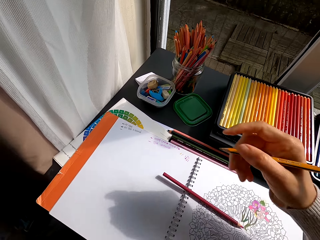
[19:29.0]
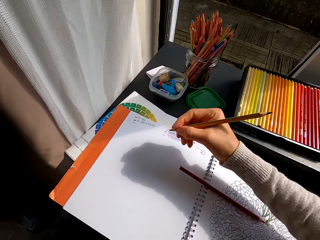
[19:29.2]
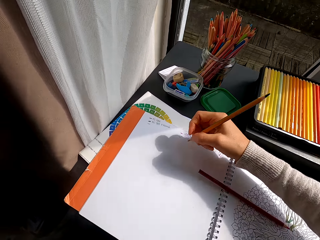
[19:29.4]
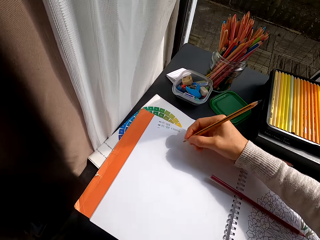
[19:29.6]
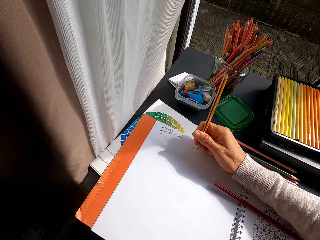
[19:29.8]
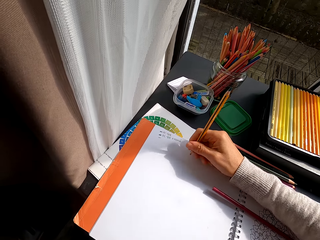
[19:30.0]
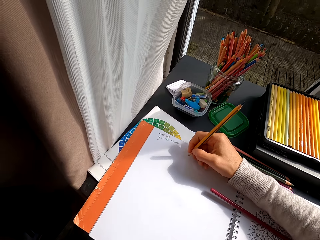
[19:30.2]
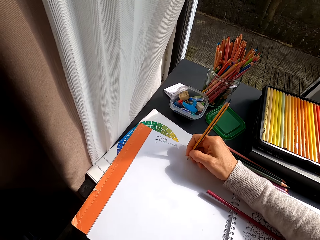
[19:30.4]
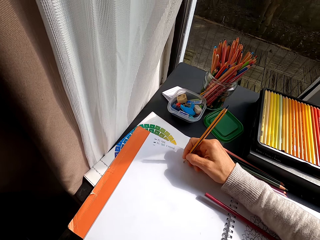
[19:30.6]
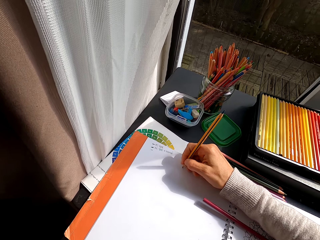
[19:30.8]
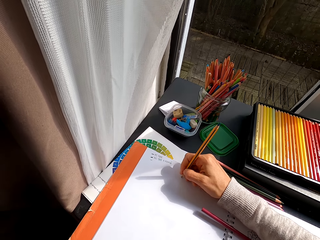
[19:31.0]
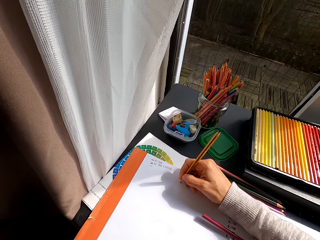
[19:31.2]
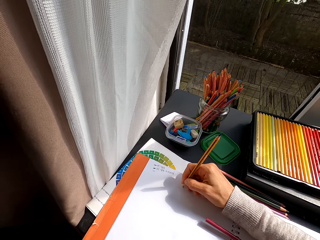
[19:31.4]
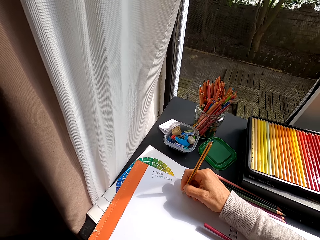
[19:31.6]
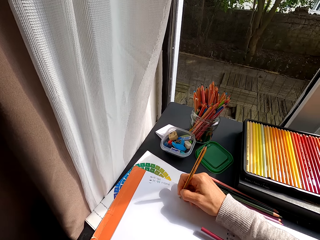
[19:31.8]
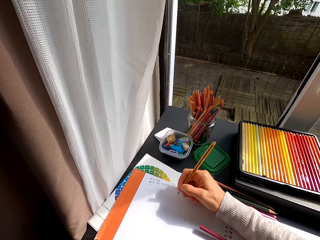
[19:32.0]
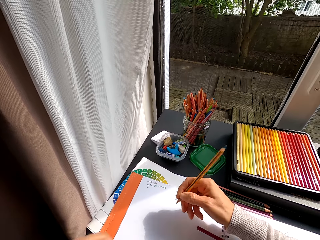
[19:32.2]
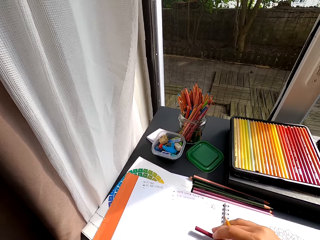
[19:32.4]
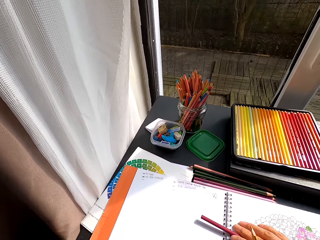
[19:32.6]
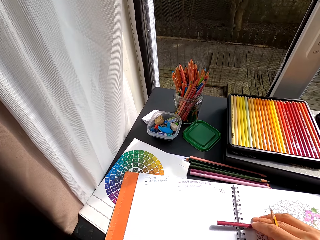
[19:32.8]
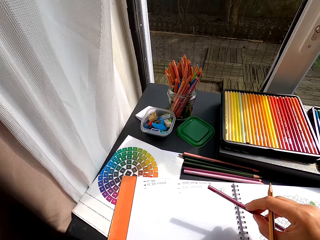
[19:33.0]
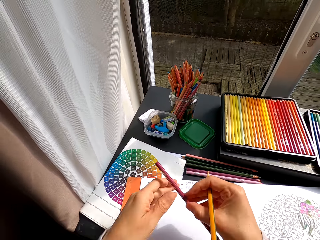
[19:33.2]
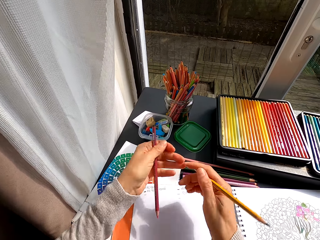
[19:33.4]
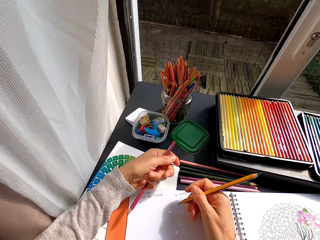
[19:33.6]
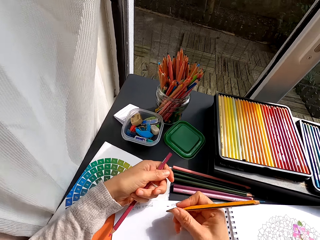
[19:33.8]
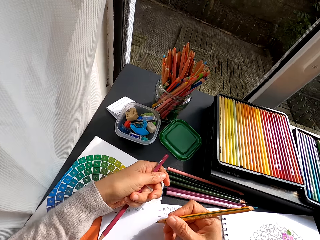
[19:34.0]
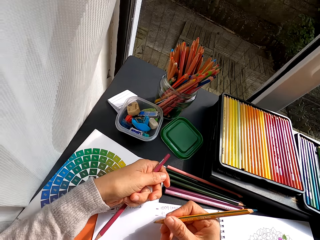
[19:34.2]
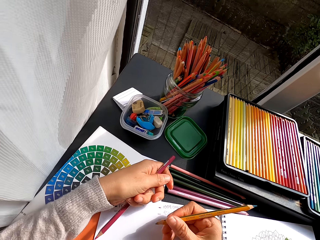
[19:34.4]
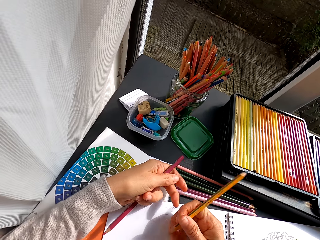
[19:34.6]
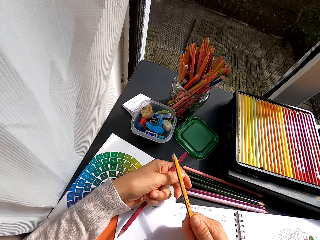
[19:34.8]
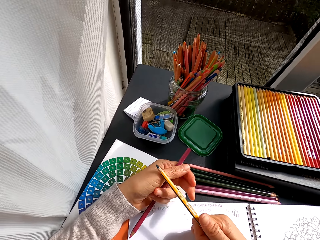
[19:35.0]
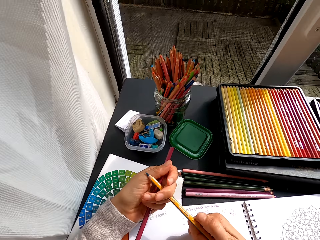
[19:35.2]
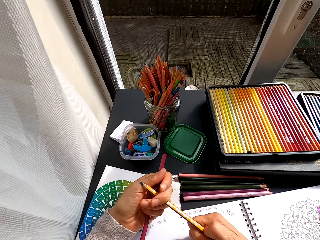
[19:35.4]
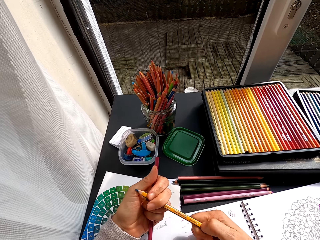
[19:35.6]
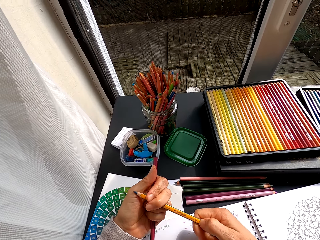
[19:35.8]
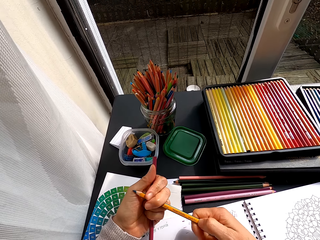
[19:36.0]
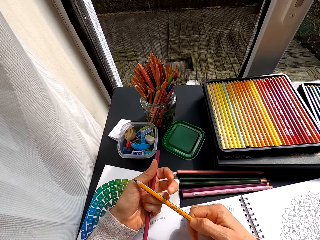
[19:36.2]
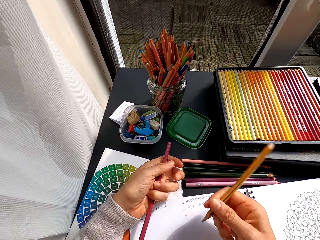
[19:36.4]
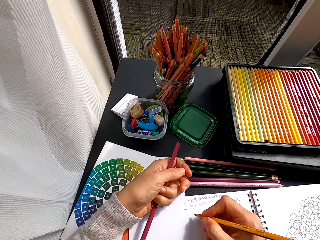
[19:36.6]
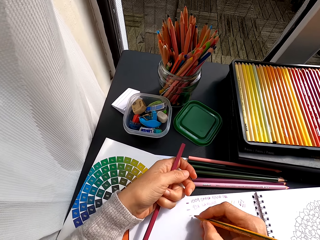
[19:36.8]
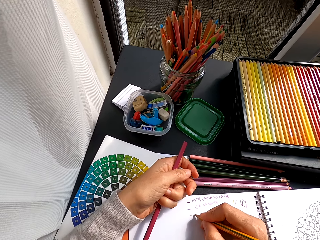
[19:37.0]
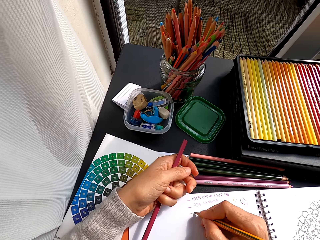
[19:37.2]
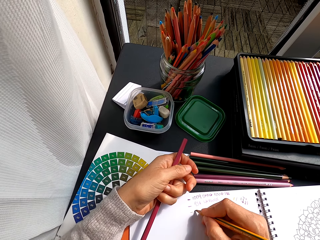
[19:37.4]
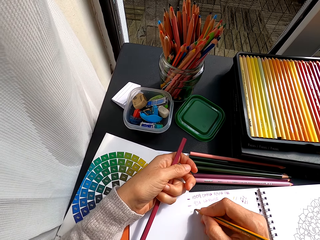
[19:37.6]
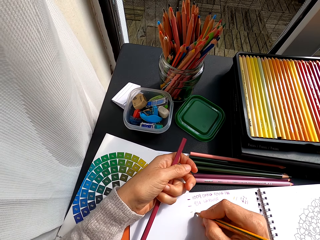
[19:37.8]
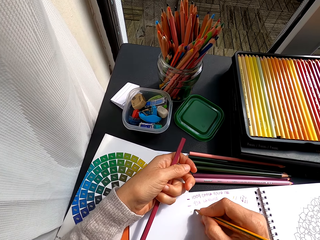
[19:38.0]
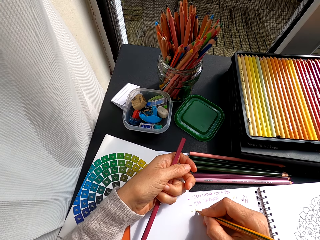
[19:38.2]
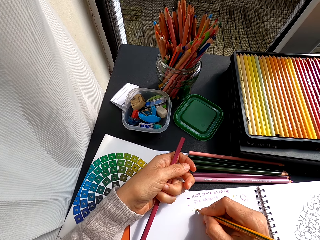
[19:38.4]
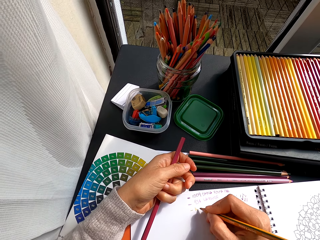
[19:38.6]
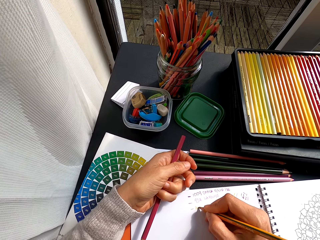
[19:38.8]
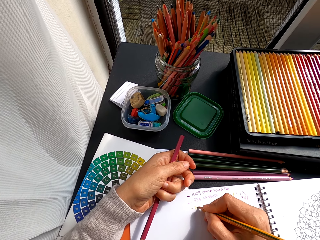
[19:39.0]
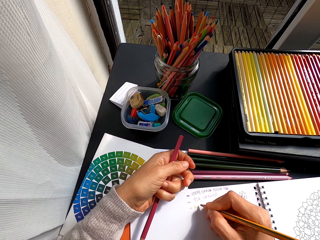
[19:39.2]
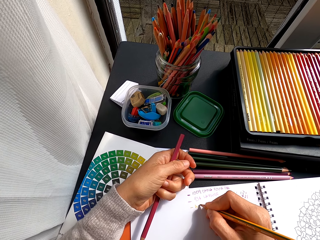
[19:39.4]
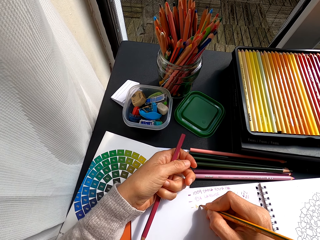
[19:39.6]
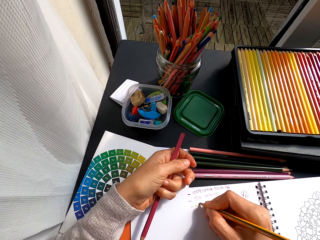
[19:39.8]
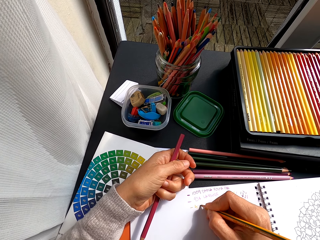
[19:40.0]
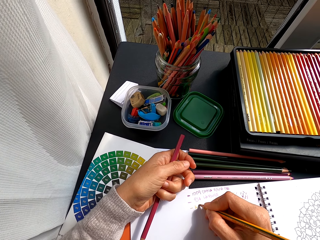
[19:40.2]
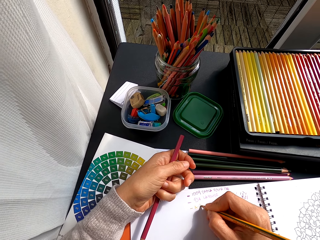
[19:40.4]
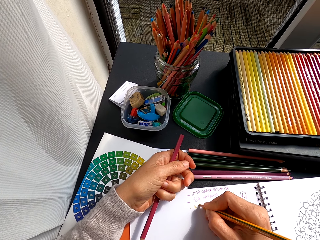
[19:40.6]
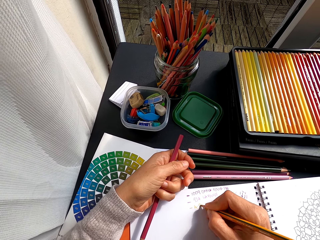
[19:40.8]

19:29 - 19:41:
The camera wearer pulls the color pencil off the flower art. He writes on a book with a color pencil. He pulls the color pencil off the page. He picks up a color pencil. He moves the book. He switches the color pencil to the other hand. He writes on the book with the color pencil. He holds the color pencil with both hands. He inspects the pencil crayon. He pulls his hand off the color pencil. He writes on the book with the color pencil.

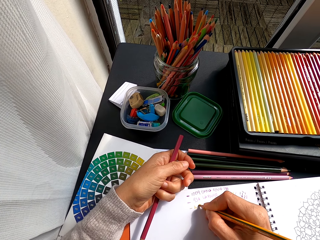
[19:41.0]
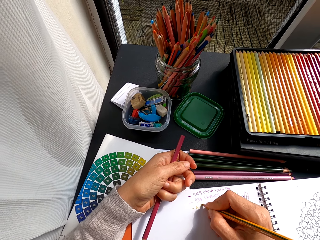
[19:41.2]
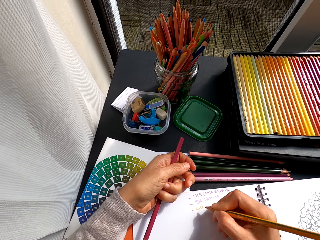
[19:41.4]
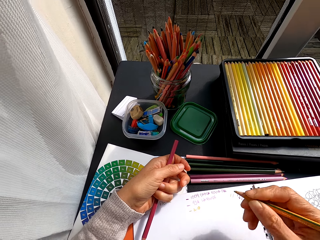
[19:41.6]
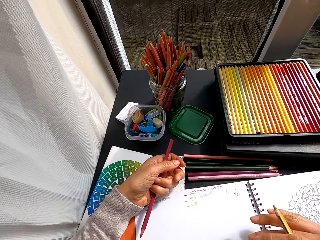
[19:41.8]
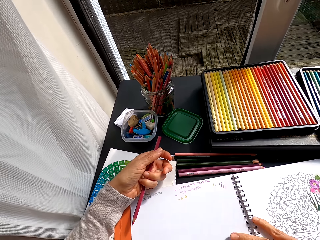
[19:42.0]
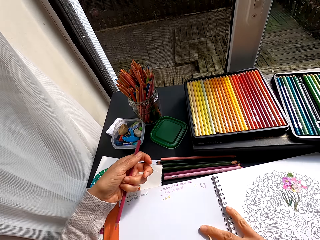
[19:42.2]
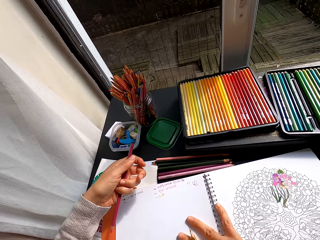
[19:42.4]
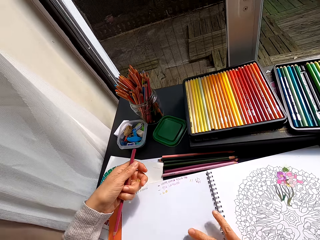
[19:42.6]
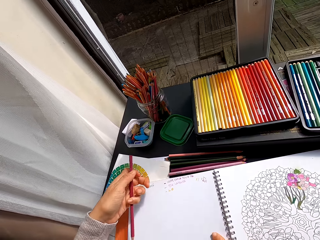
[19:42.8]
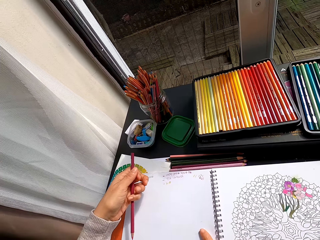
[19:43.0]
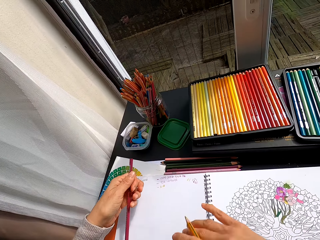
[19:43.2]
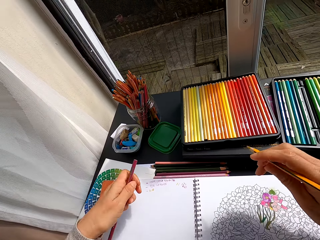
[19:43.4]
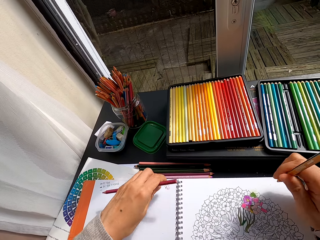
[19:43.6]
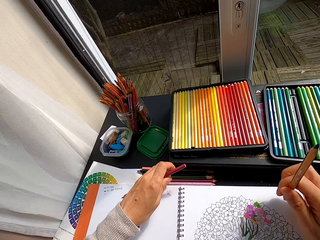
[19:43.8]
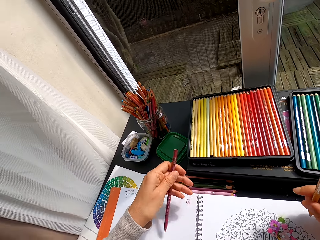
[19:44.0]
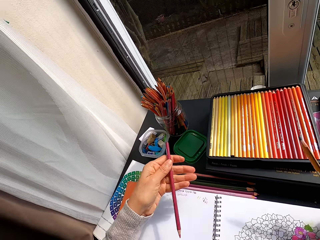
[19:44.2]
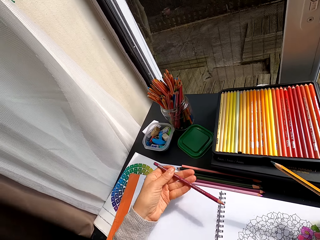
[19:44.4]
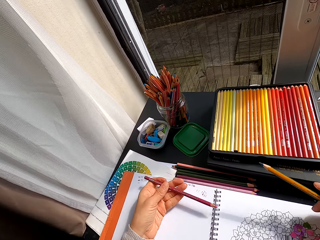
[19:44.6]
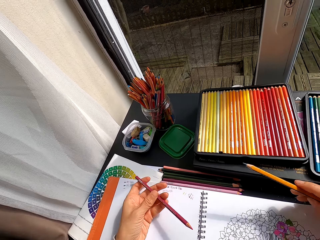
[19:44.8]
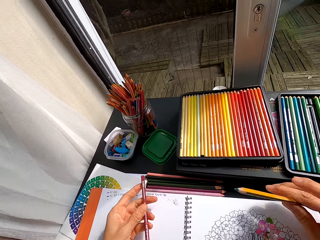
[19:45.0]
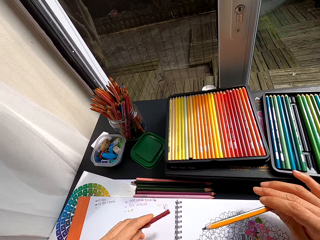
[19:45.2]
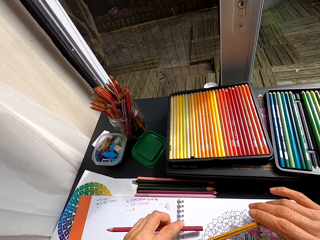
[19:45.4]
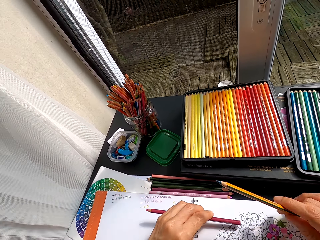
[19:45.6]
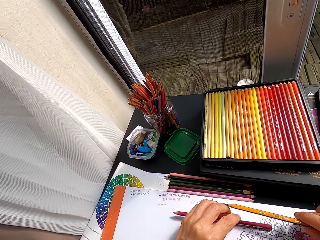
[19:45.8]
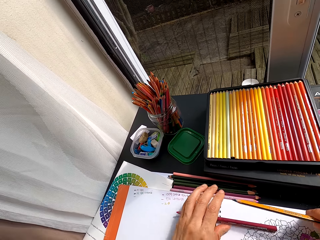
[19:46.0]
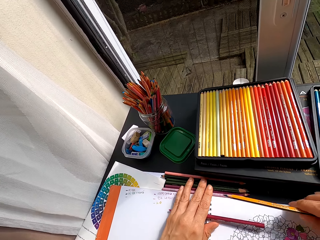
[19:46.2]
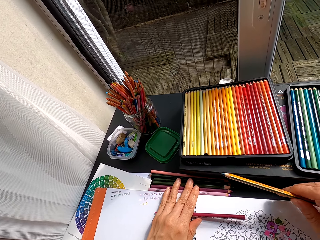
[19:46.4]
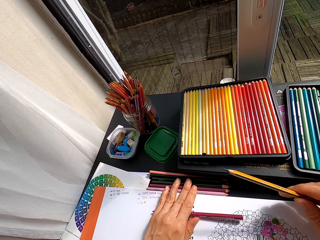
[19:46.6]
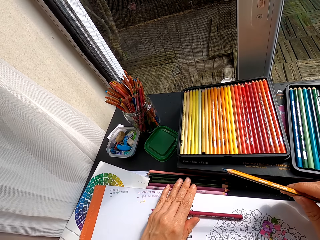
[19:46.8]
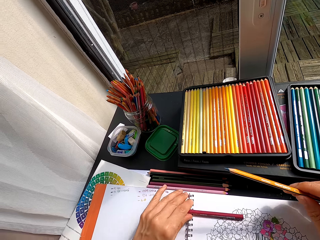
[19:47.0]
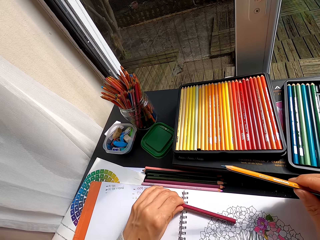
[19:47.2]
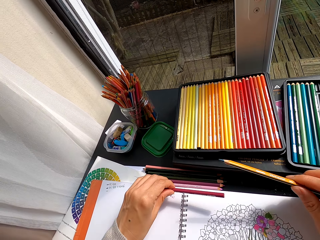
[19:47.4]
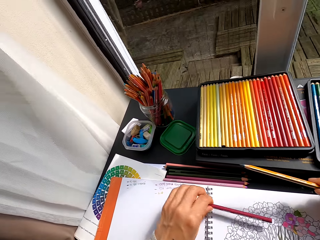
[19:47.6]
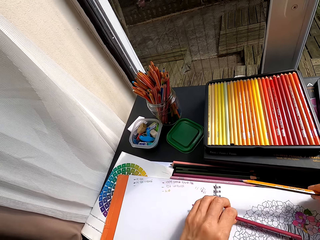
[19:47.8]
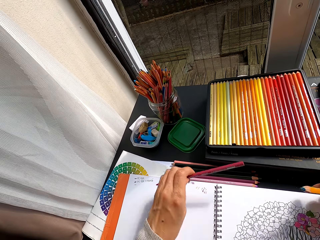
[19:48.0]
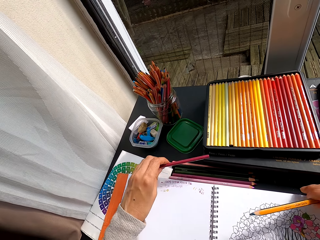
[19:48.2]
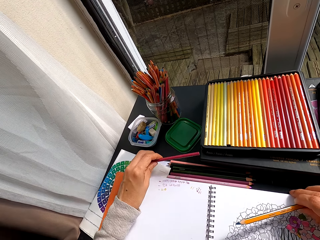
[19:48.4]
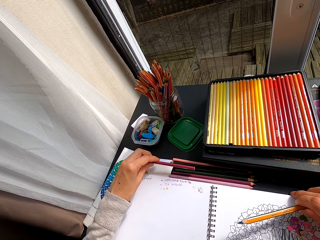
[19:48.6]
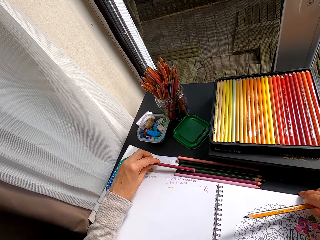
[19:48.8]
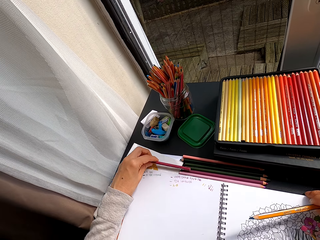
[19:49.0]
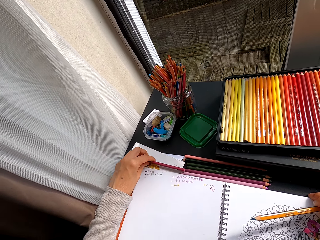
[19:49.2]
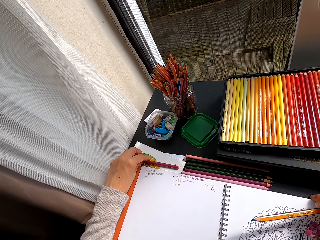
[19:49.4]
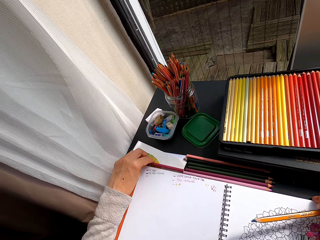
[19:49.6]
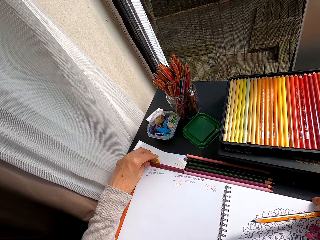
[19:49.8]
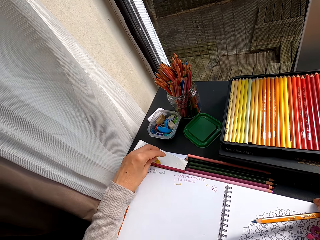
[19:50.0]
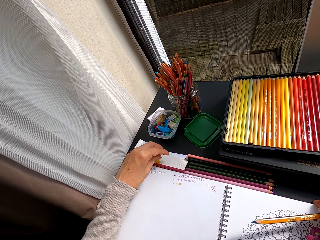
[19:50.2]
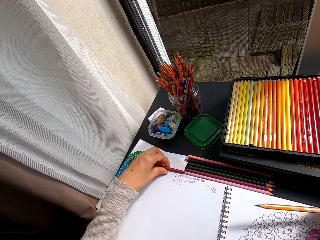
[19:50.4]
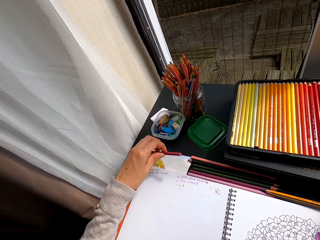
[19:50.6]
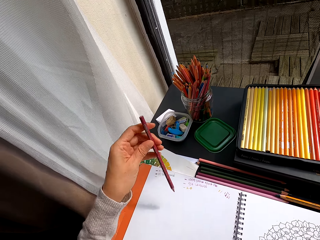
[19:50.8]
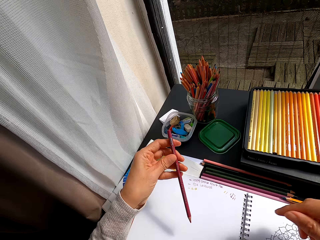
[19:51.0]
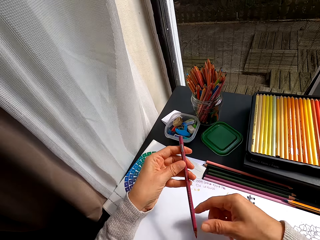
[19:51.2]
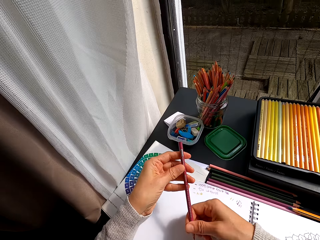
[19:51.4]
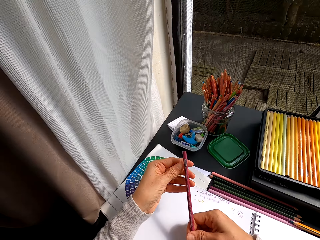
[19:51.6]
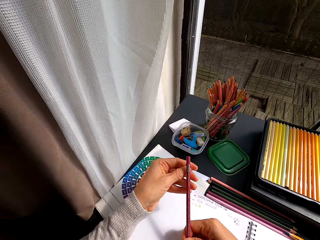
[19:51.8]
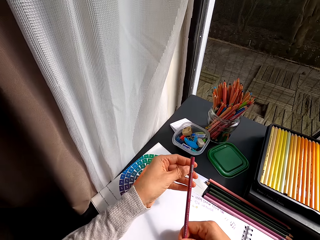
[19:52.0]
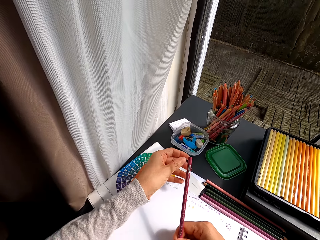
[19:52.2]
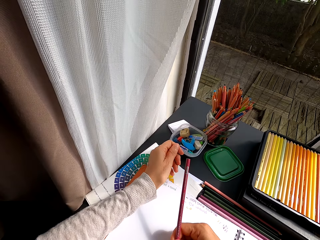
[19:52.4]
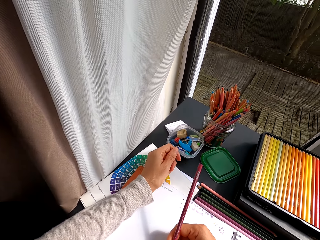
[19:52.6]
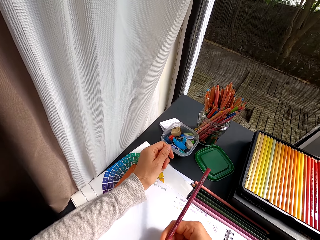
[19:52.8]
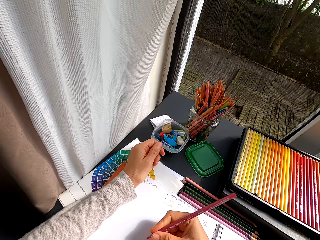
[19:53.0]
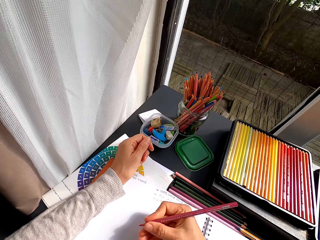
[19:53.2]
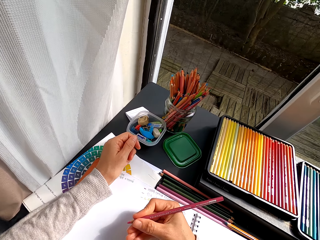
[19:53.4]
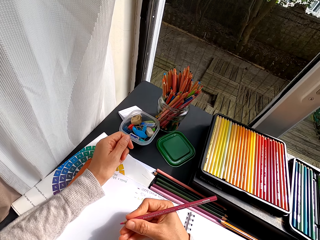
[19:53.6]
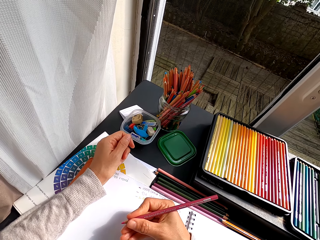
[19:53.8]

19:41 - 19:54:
The camera wearer pulls the color pencil off the page. They stare at the book. They inspect the pencil crayon. They put the color pencil on the notebook. They pick the pencil crayon from the book. They put the color pencil on the table. They put the color pencil on the table again. They pick the pencil crayon from the table. They switch the color pencil to the other hand. They inspect the pencil crayon.
